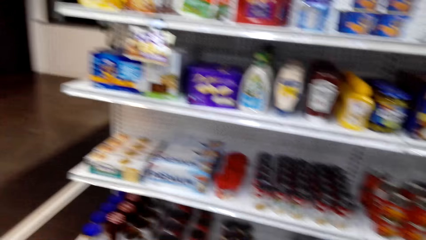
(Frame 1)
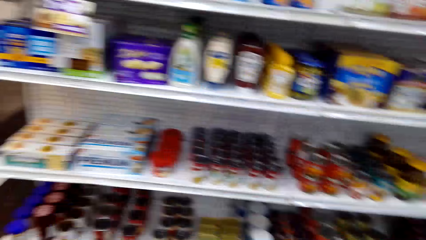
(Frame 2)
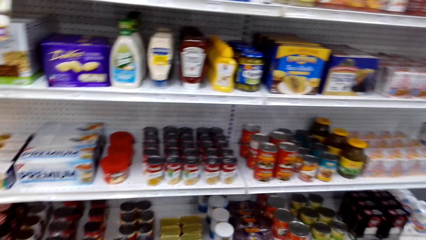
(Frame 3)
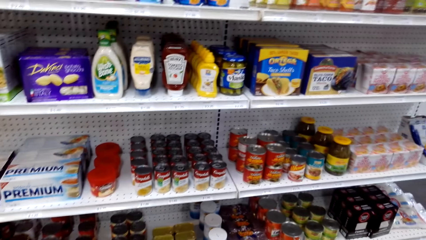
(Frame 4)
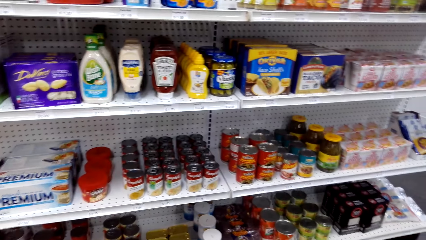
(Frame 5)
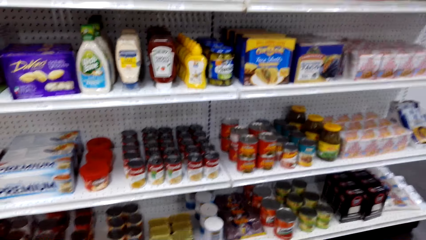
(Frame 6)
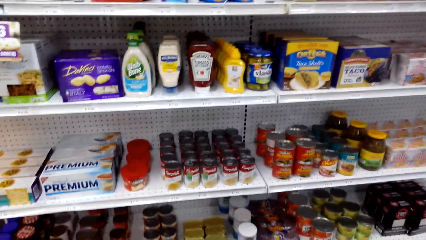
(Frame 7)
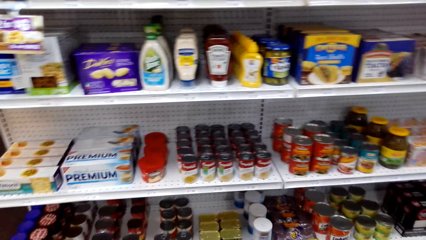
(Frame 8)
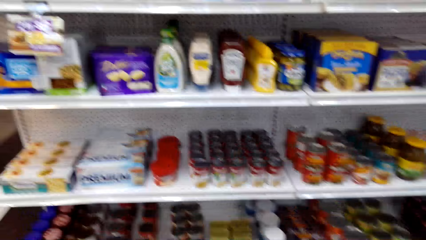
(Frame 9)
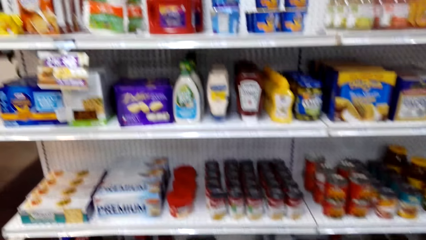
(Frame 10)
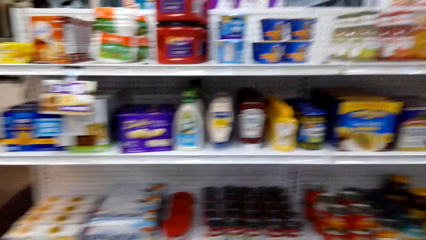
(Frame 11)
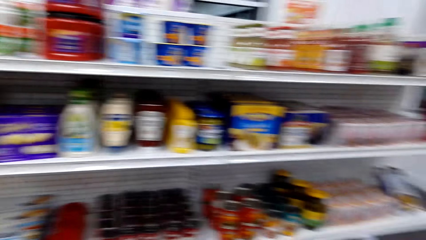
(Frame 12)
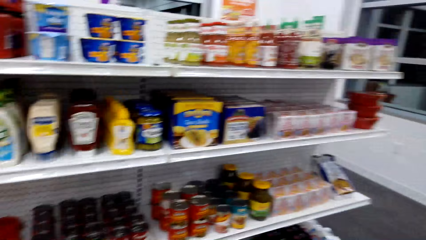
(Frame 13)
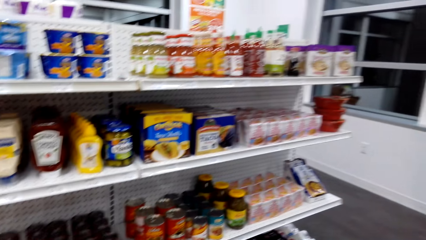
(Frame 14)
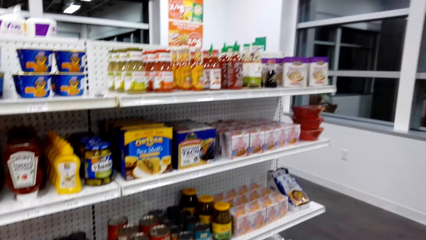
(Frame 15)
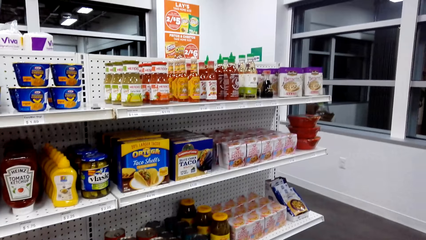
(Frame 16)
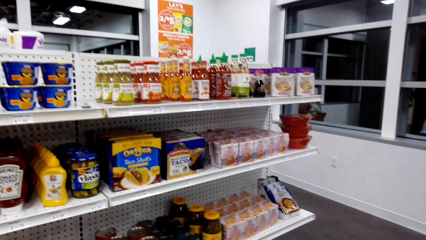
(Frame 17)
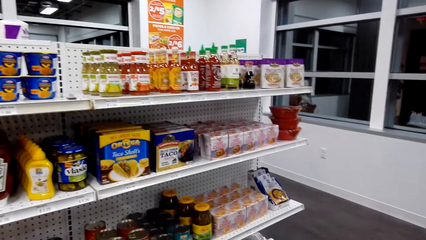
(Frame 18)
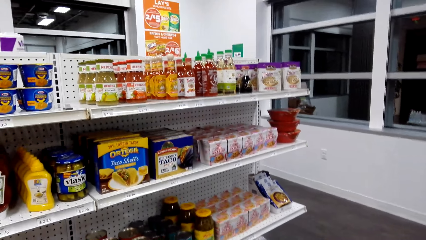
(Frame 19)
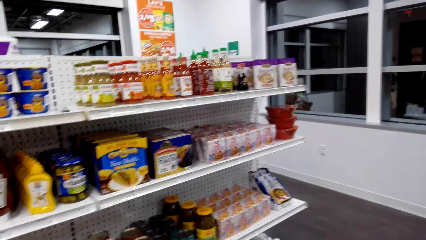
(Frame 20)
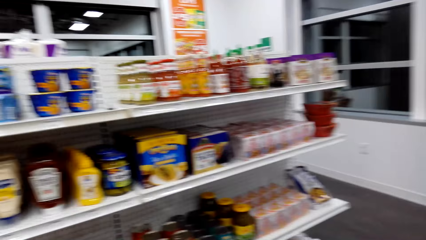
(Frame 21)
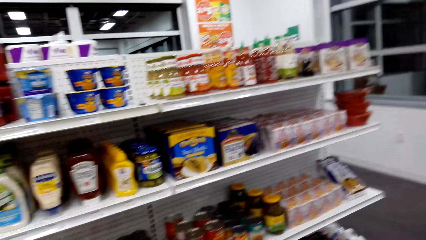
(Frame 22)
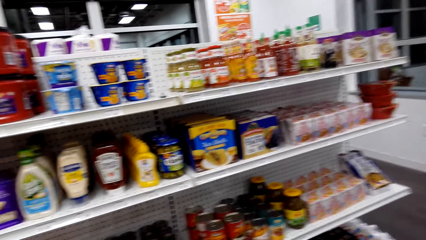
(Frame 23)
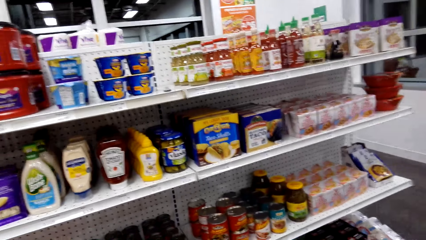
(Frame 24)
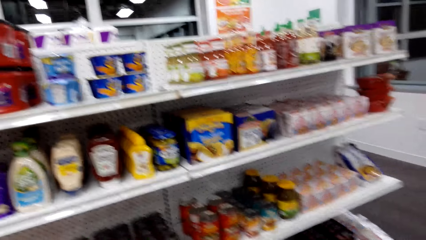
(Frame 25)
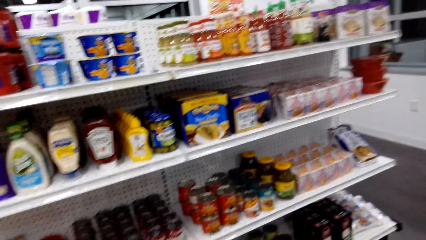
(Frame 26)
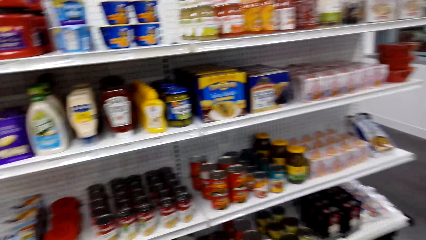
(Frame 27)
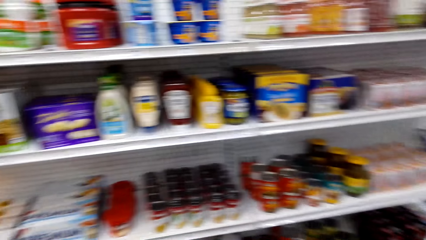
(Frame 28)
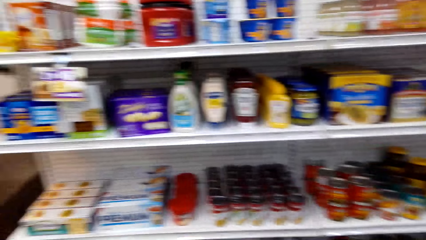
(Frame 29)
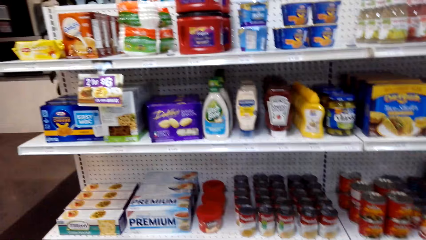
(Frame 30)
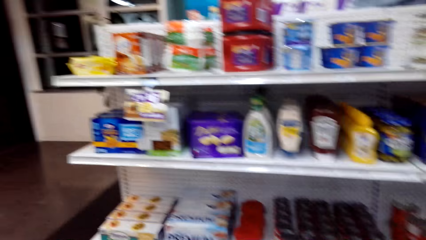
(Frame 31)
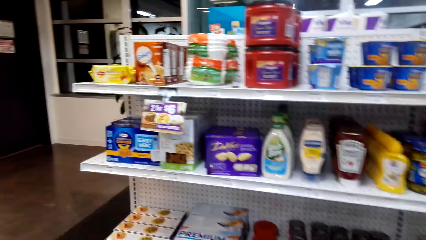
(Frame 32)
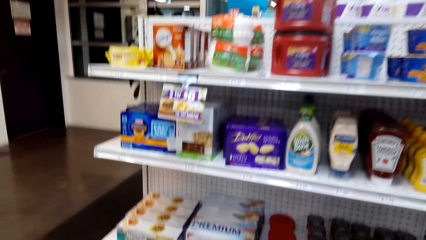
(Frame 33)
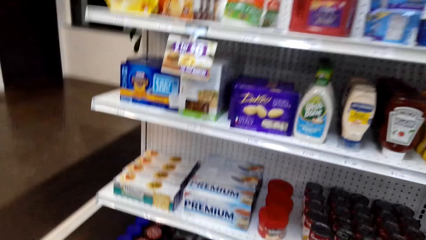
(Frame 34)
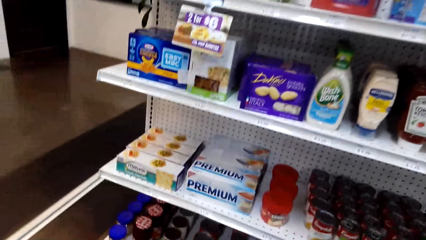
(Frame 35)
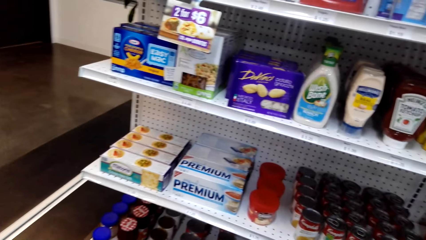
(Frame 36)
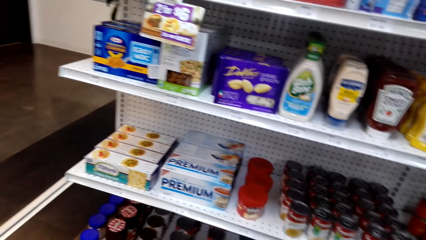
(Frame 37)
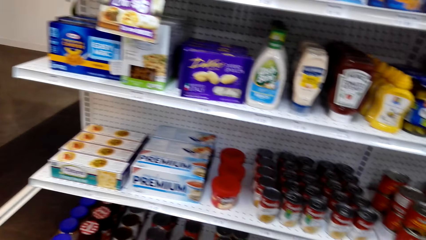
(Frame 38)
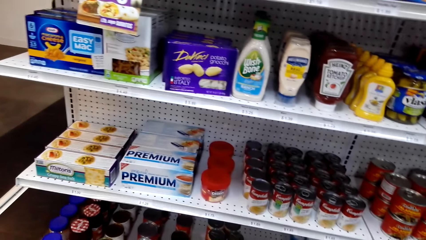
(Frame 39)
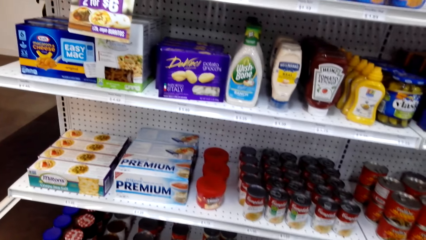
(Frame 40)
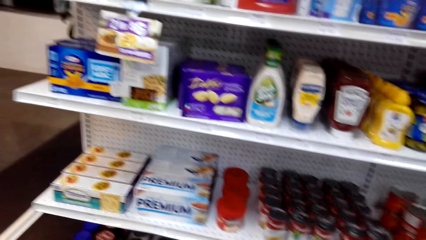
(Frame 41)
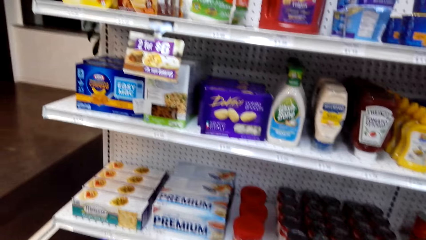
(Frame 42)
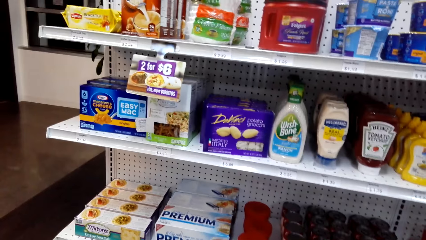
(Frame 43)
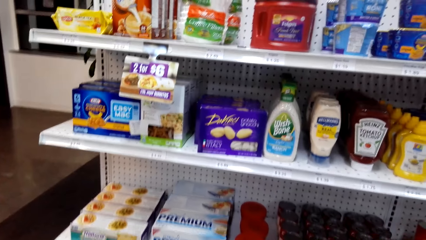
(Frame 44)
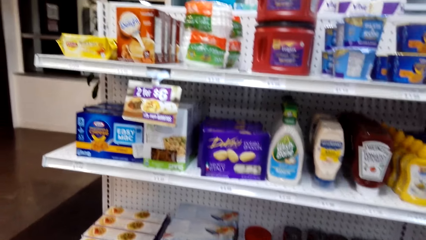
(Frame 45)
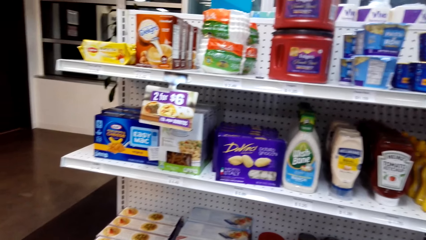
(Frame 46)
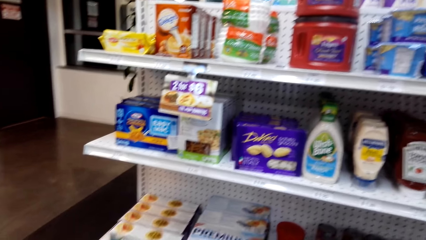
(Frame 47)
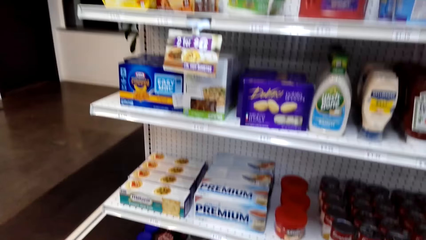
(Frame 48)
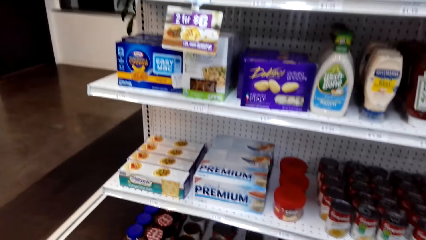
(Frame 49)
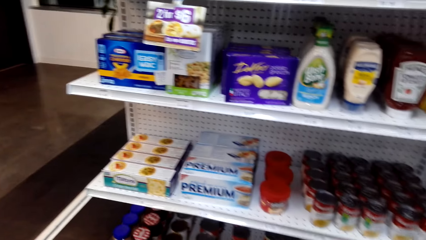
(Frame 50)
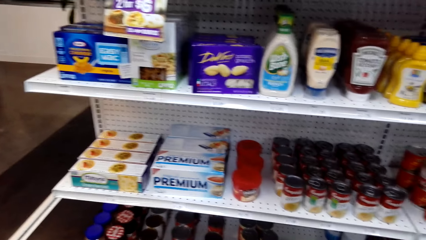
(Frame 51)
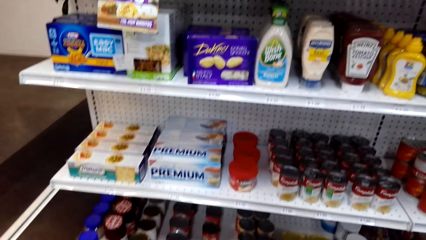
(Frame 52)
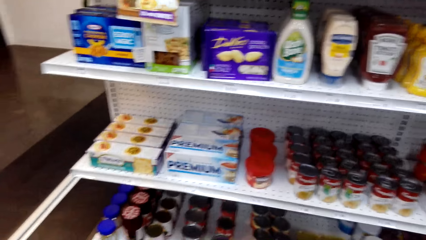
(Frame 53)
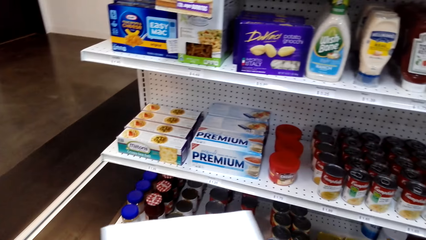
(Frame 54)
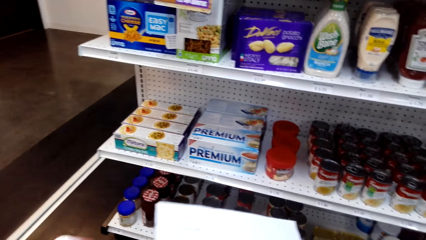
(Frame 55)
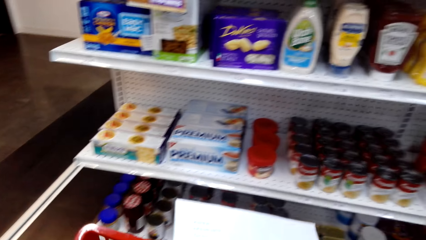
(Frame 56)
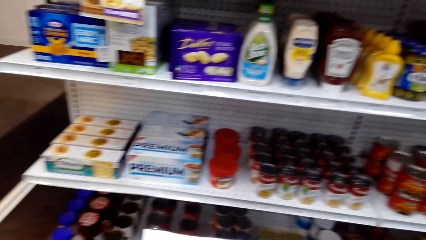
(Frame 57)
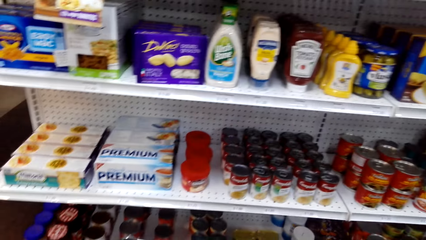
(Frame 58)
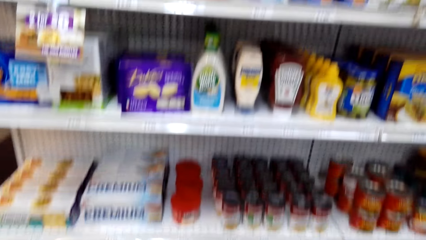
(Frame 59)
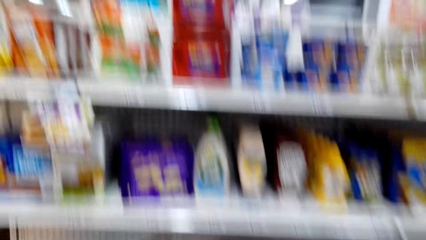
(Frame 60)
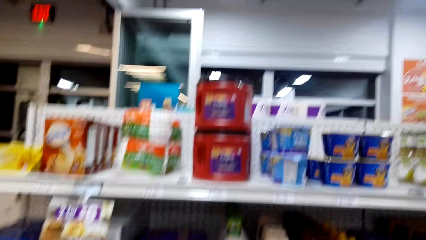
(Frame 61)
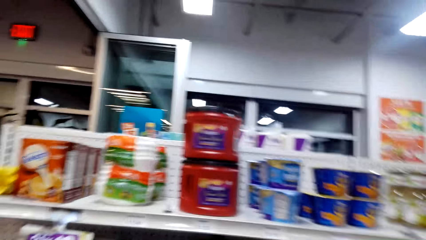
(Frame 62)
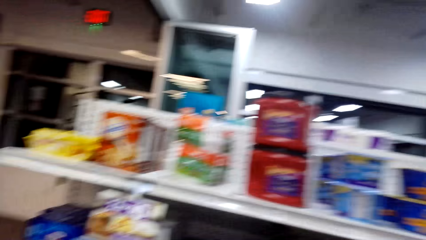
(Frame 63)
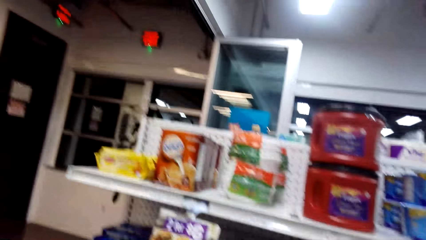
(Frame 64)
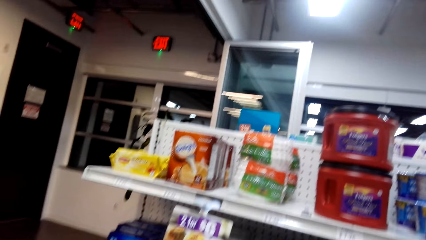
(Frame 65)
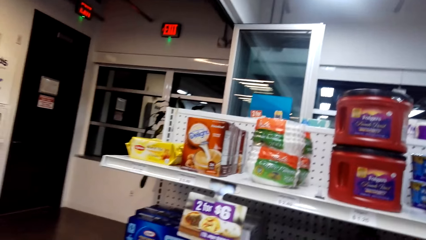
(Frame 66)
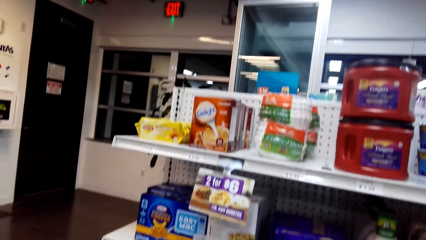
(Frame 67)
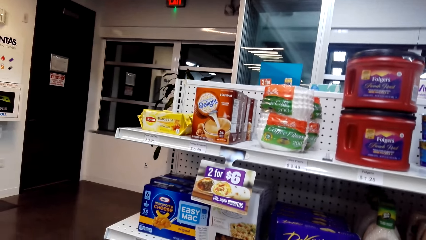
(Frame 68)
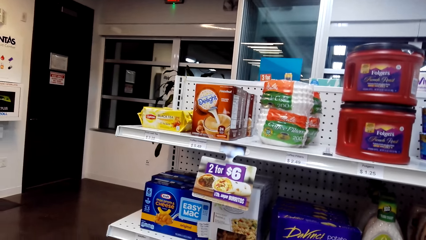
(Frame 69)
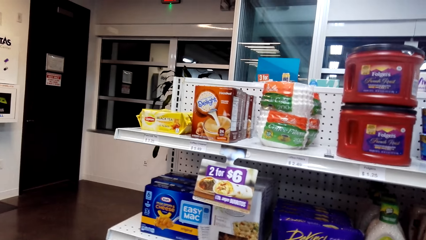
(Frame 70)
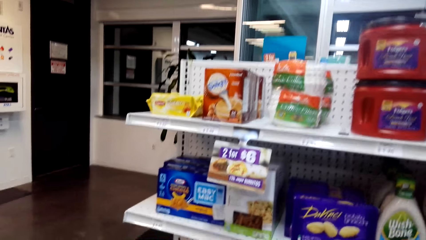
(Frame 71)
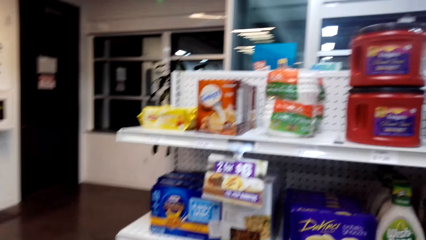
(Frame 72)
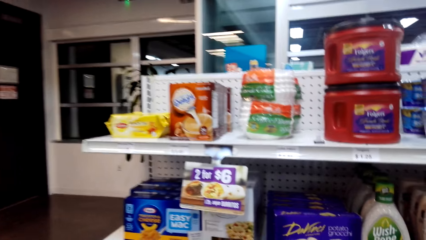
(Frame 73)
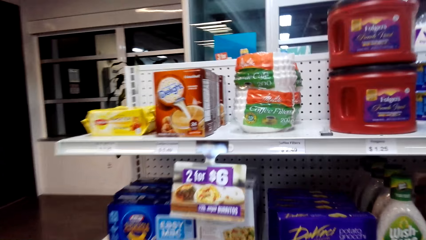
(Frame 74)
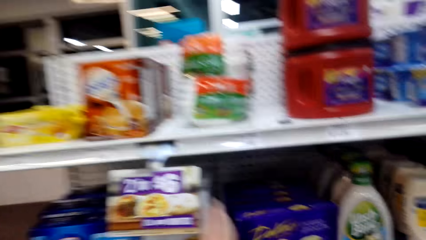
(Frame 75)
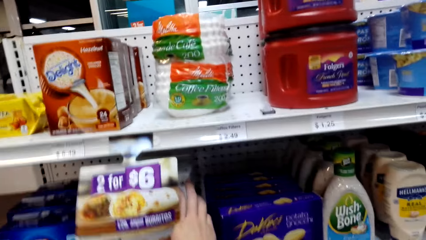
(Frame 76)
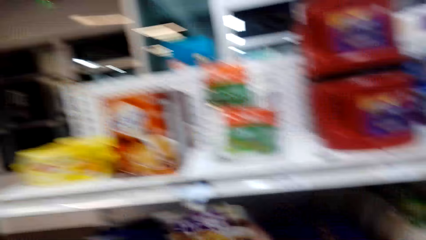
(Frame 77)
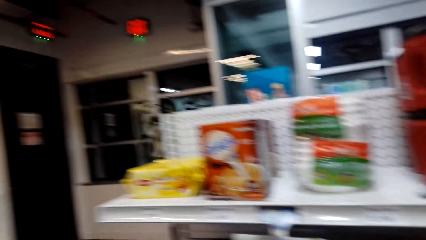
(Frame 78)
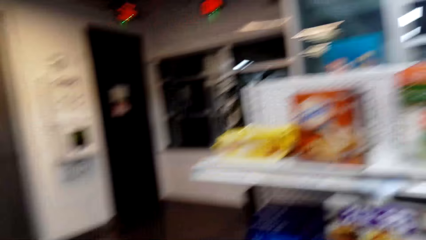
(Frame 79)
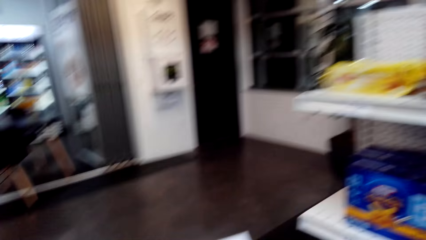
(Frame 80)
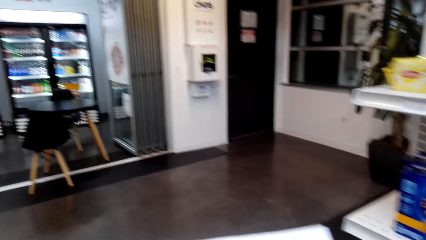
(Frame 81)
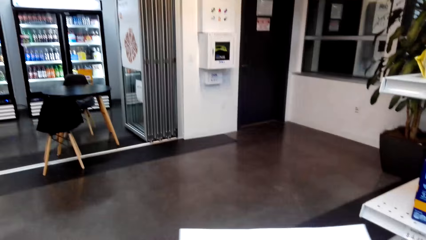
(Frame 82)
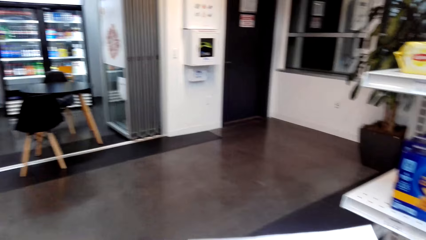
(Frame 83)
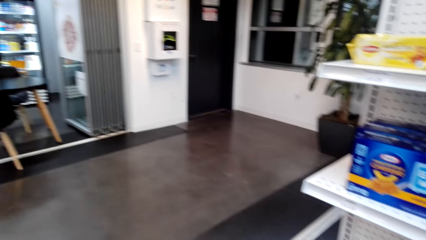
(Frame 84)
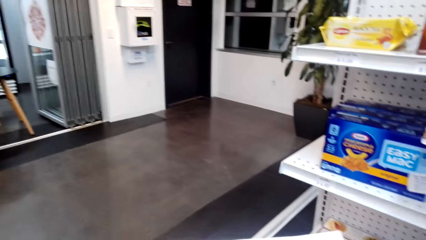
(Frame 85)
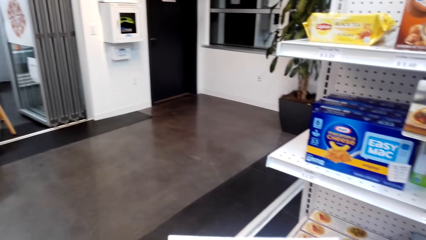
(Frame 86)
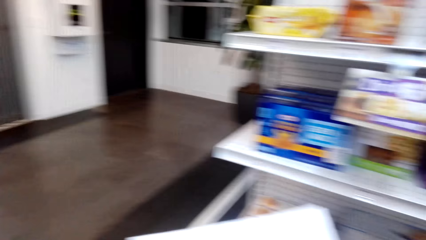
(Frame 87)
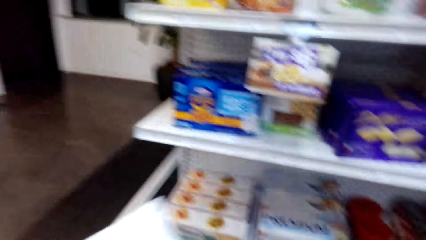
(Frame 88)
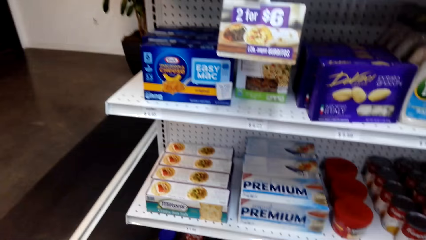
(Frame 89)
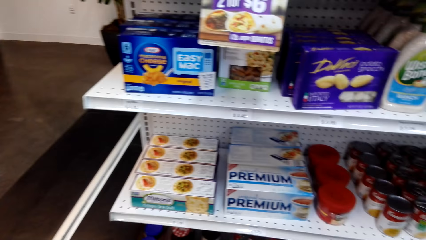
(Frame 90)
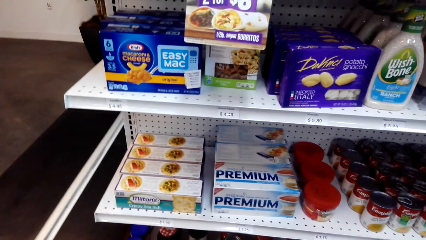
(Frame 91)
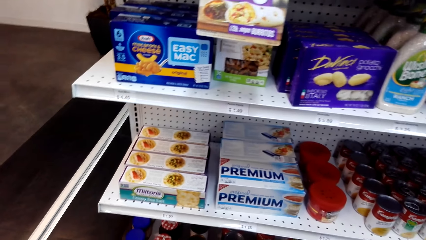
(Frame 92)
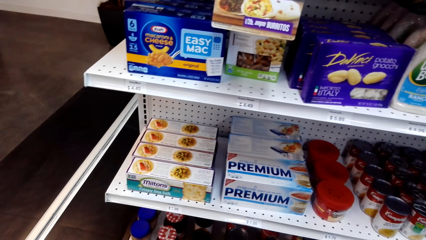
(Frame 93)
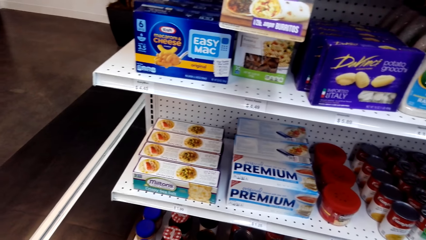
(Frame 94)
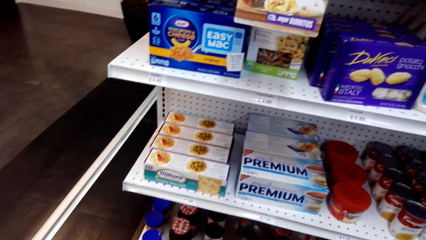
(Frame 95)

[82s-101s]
The camera wearer looks at the shelf. They pick up a product.
